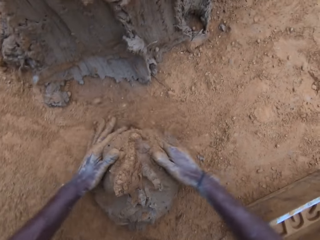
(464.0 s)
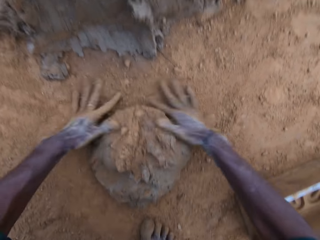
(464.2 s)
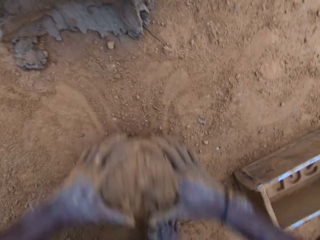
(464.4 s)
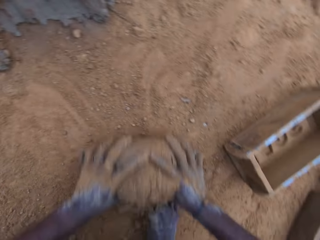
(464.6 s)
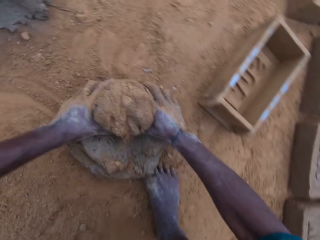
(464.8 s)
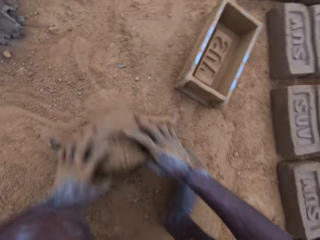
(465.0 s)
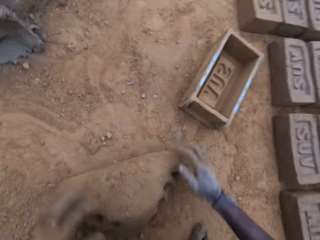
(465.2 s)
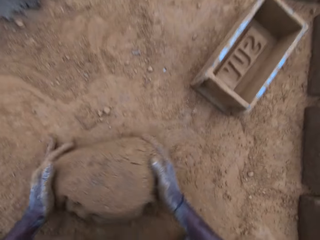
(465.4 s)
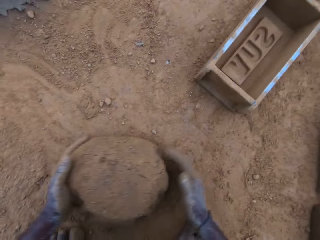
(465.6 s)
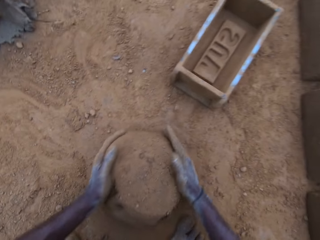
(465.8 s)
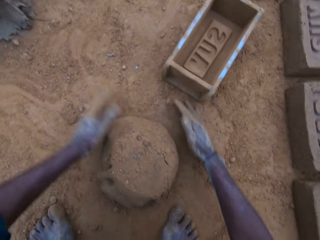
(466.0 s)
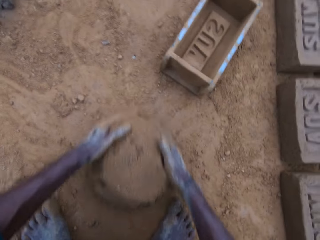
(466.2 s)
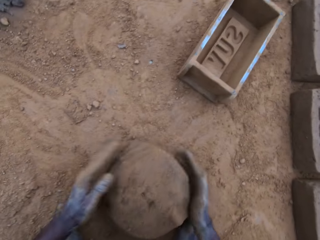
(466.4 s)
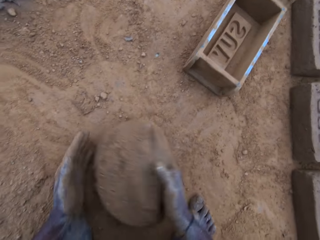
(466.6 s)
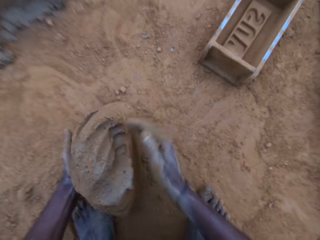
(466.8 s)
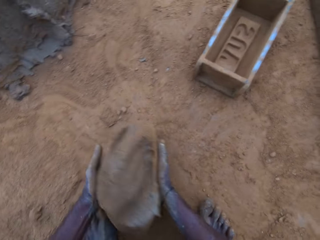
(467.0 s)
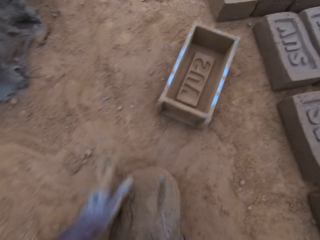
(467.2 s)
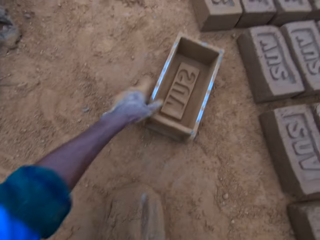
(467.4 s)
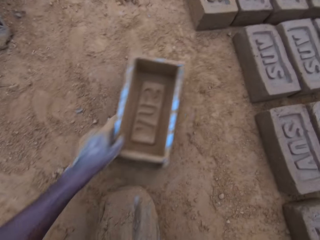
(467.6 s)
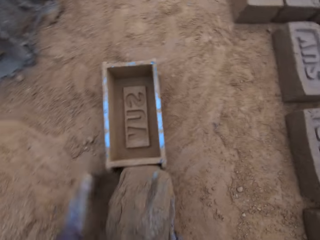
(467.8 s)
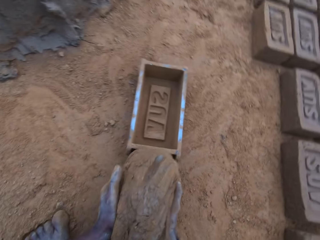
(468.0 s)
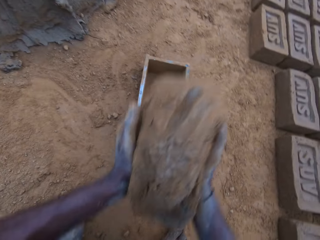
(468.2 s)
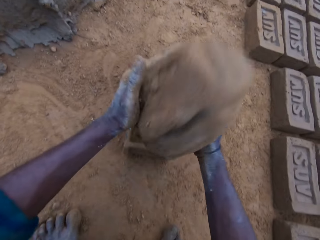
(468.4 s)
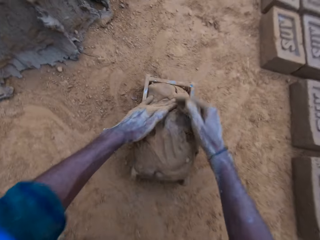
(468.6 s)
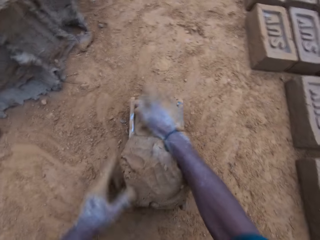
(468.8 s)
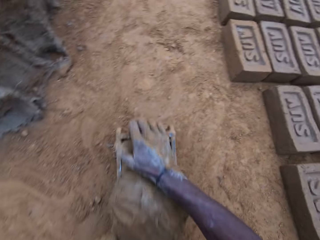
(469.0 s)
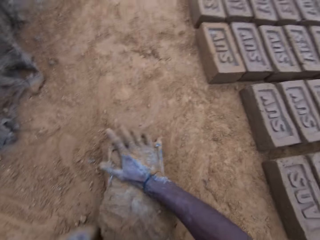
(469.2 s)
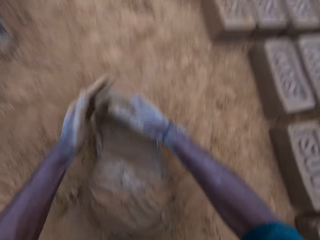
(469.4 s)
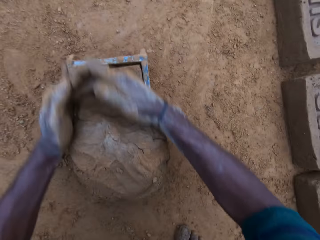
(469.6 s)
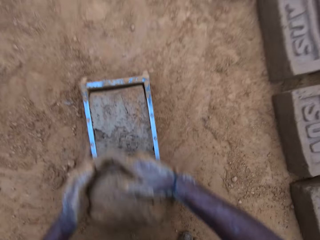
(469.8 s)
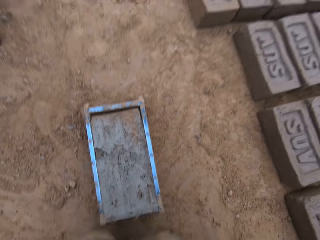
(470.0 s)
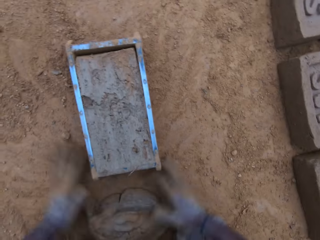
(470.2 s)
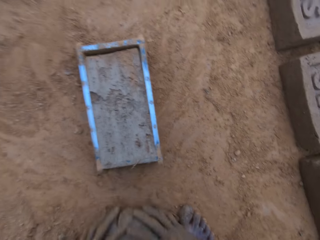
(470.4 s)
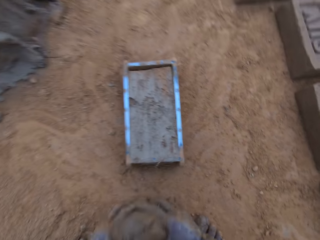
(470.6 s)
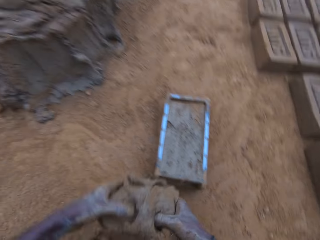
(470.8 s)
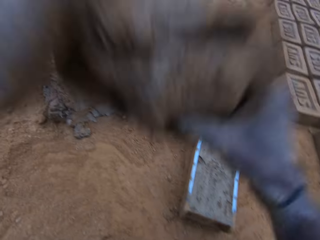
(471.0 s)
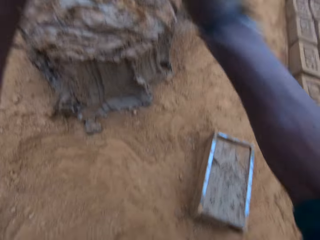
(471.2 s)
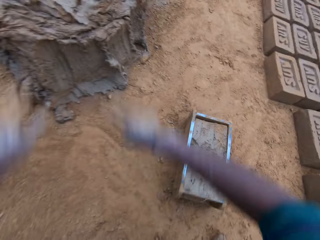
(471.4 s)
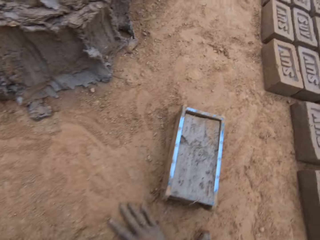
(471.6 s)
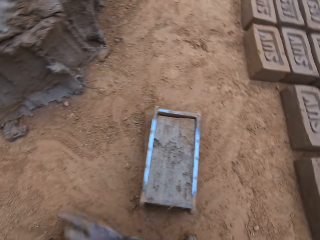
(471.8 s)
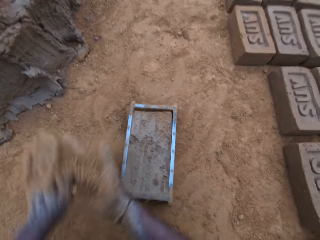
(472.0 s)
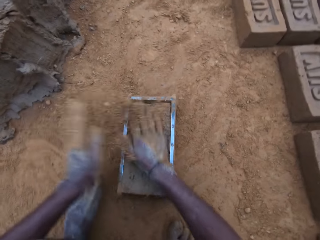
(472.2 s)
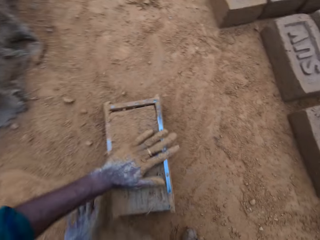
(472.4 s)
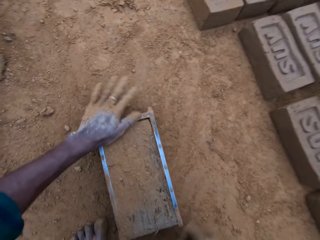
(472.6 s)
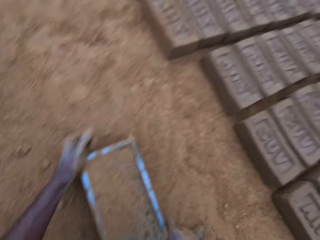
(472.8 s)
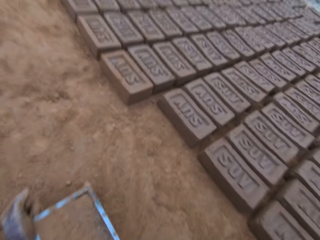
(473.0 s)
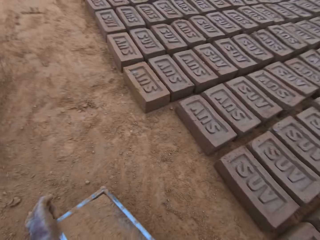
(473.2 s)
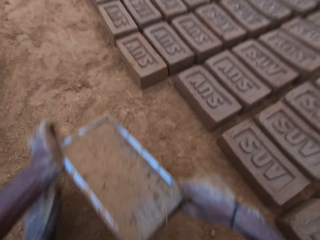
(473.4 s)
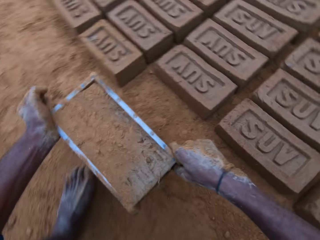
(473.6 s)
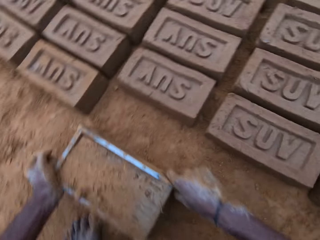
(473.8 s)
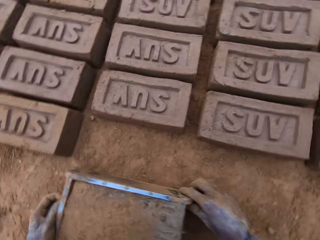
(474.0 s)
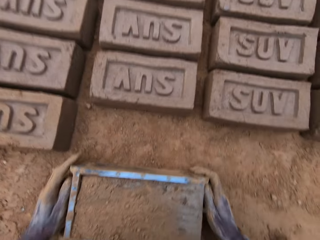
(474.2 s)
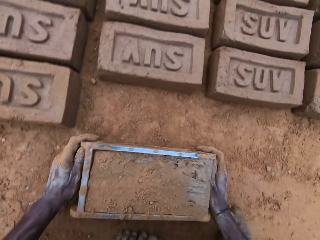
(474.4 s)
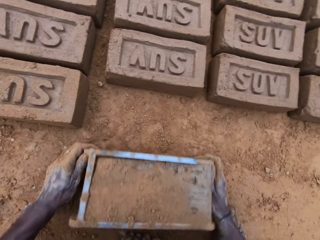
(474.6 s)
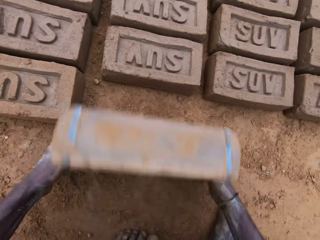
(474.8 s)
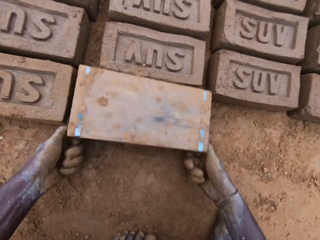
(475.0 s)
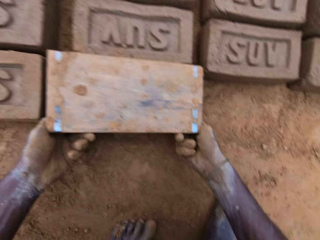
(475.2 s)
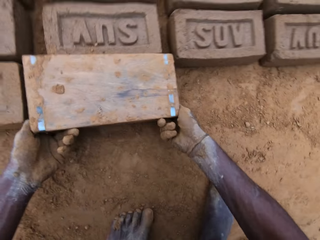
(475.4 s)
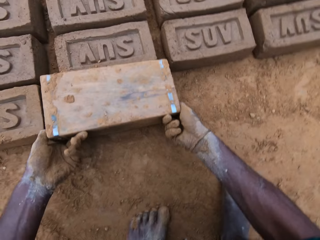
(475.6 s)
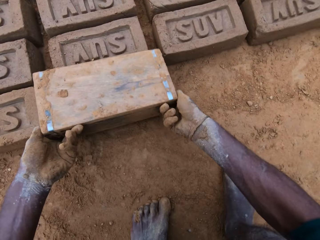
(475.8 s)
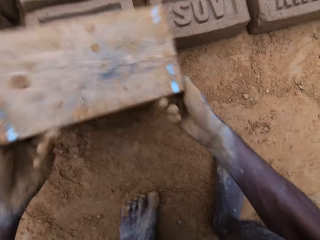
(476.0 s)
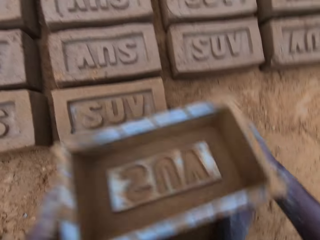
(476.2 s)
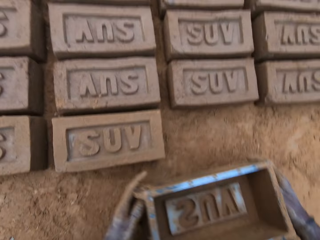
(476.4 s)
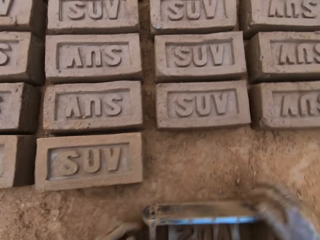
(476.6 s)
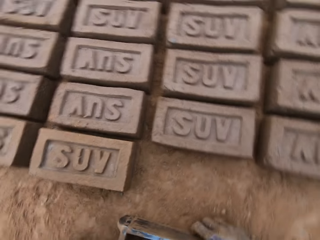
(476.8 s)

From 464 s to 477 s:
The camera wearer mixes the mortar or clay on the ground. He rolls the clay on the ground. He carries the mortar from the ground. He picks clay from the ground. He moves the brick mold or block mold on the ground closer. He puts the clay in the brick mold. He levels the mortar in the mold. He removes excess clay from the brick mold. He picks clay from the ground. He carries the excess mortar on the ground. He throws the clay on the clay on the ground. He rubs soil on his hands. He pours sand on the block mold. He slides his hand on the clay in the brick mold. He picks the brick mold from the ground. He carries the block mold. He drops the block mold on the ground beside molded blocks. He turns the brick mold upside down on the ground. He removes the mold from the block gently.

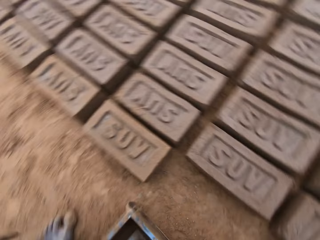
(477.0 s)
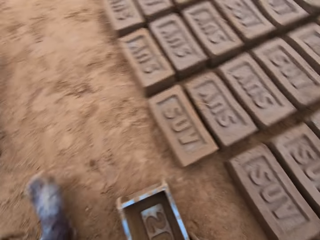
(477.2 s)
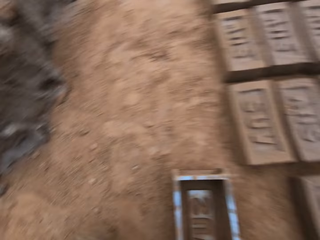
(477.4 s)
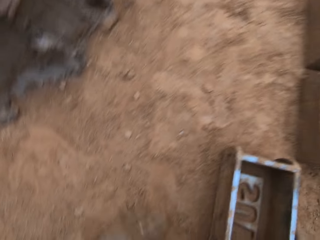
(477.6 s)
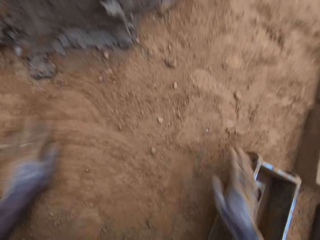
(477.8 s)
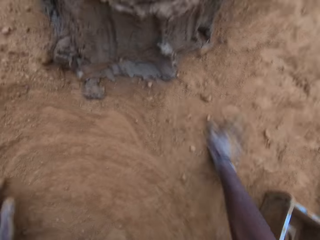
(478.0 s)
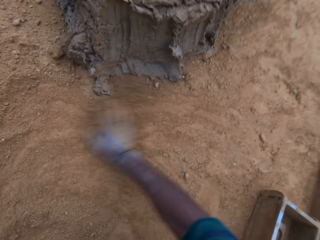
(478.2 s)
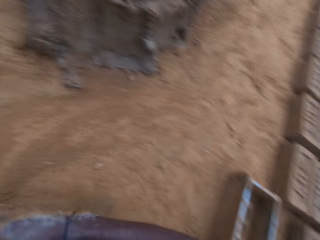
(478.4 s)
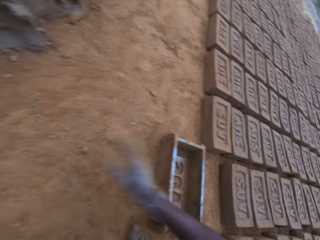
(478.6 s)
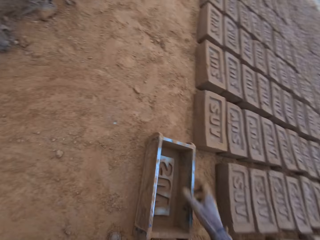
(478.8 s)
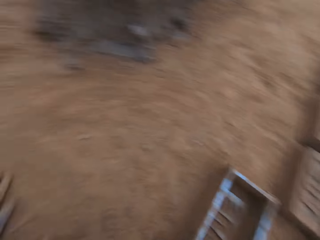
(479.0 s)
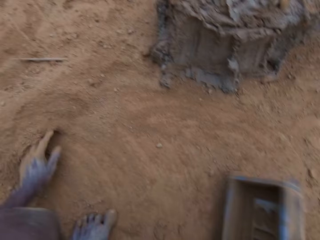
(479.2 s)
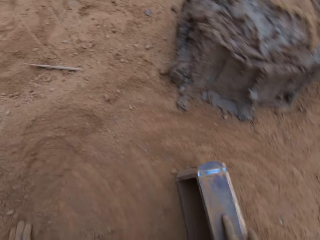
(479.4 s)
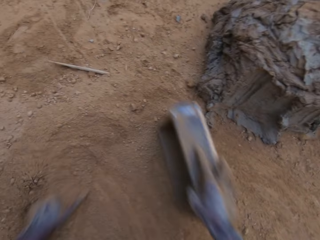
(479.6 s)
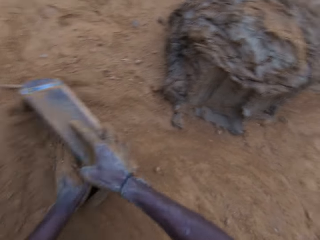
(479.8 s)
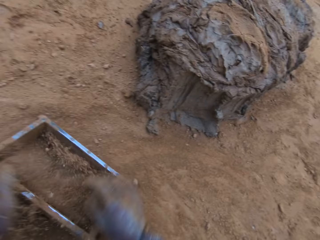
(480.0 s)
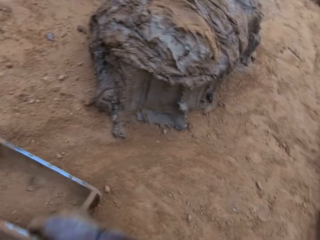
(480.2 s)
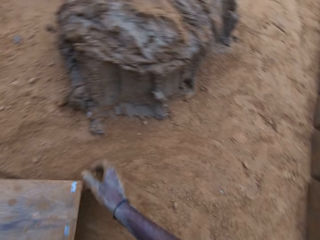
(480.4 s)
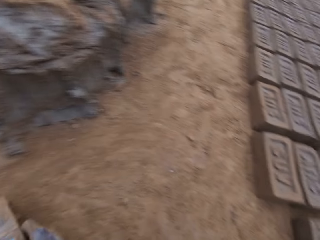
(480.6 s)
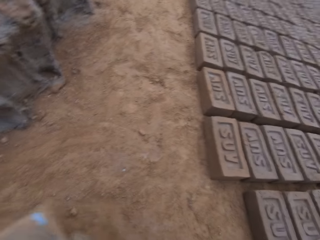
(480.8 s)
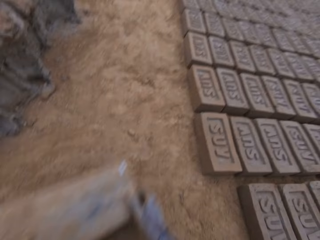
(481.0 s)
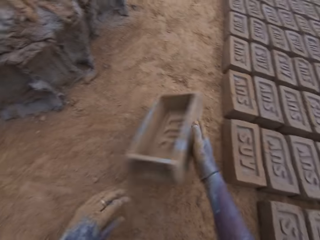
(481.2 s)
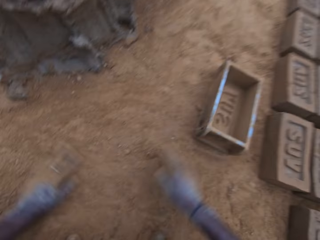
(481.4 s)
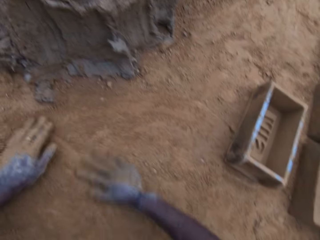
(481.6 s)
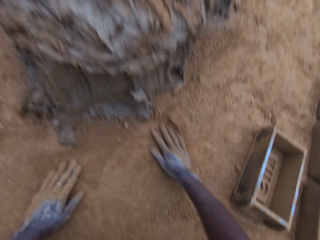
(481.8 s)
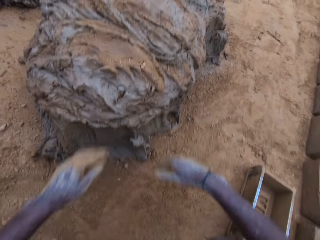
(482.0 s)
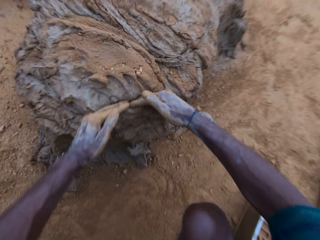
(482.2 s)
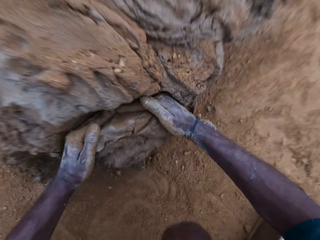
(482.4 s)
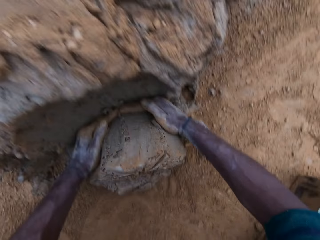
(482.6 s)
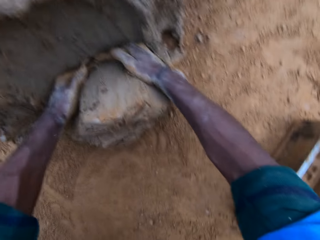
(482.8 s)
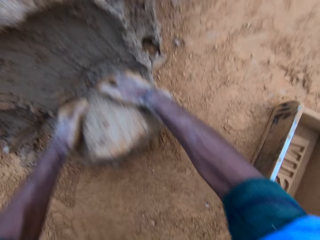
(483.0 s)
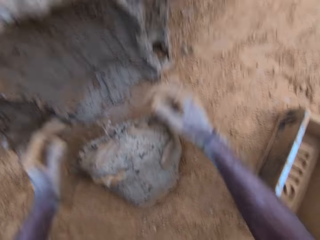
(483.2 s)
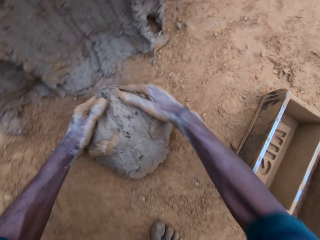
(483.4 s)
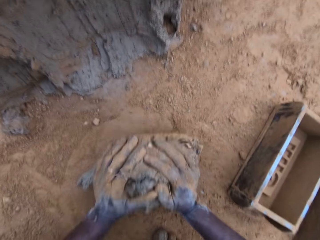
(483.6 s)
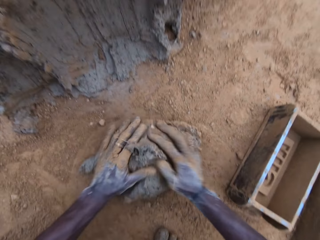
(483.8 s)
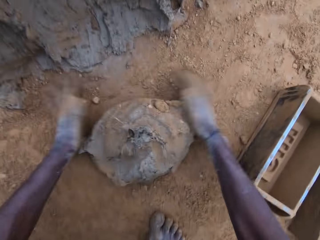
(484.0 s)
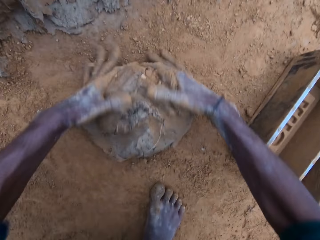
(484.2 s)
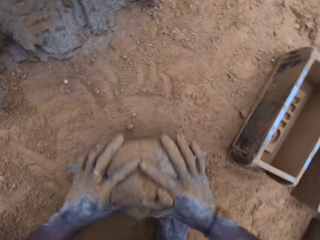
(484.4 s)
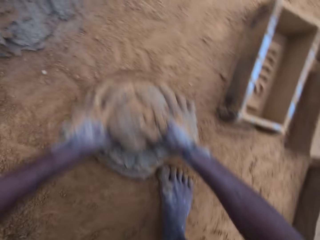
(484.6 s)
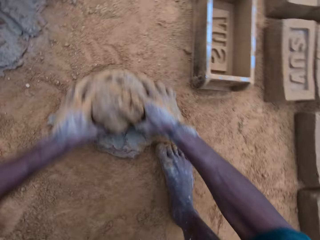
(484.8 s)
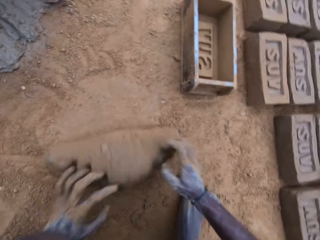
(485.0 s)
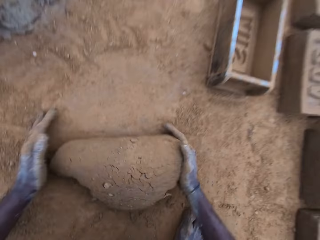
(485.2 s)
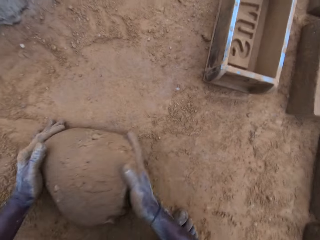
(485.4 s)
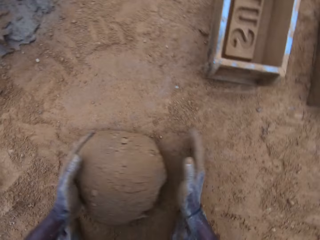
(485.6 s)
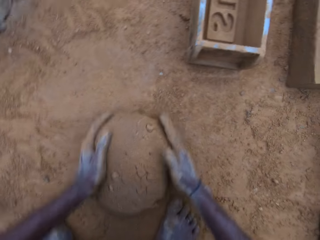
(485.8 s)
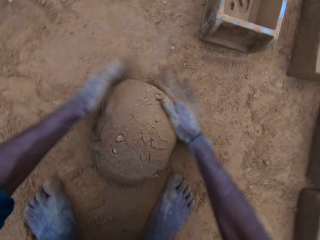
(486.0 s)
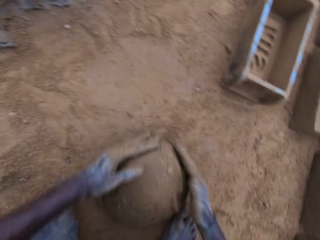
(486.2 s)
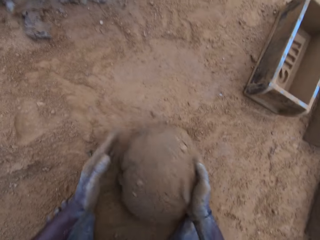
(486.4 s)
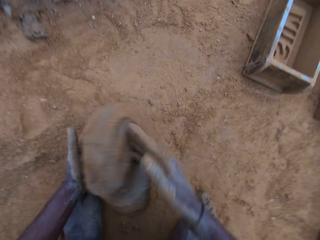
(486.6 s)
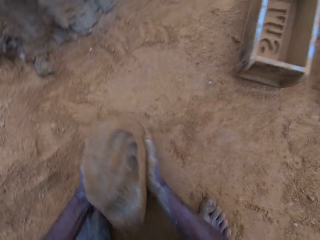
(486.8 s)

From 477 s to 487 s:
The camera wearer puts the brick mold on the ground. He moves soil on the ground with his hands. He picks the brick mold from the ground. He puts soil in the brick mold. He pours the soil on the ground. He picks the brick mold from the ground. He puts the brick mold on the ground. He moves soil on the ground with his hands. He fetches clay or mortar from the ground with his hands. He rolls the clay on the ground. He mixes the mortar on the ground with his hands.
